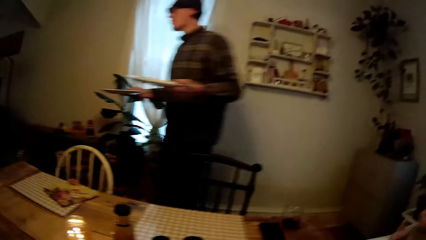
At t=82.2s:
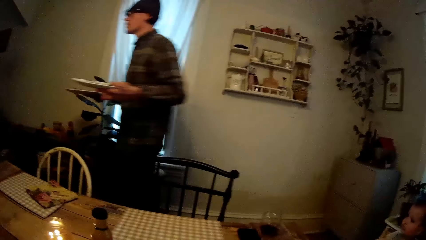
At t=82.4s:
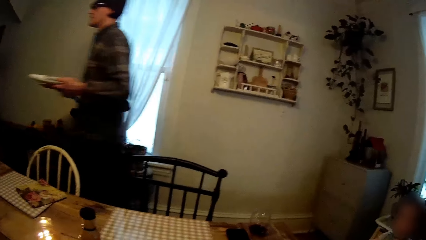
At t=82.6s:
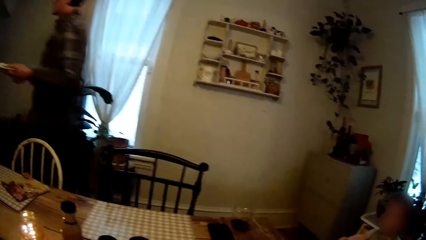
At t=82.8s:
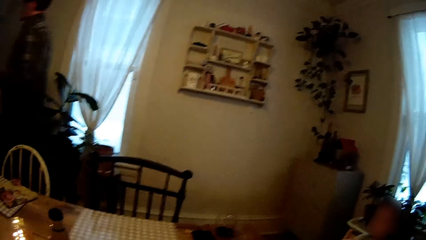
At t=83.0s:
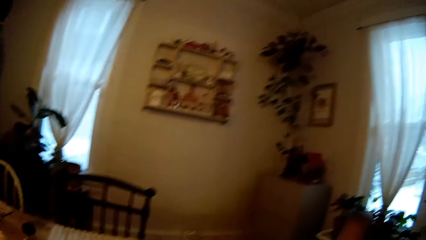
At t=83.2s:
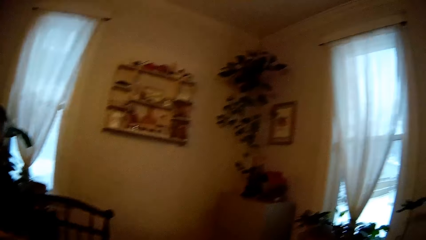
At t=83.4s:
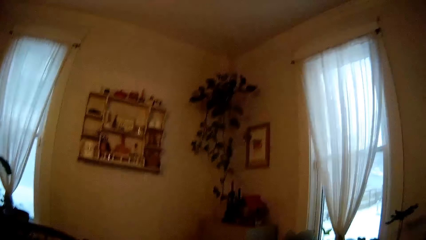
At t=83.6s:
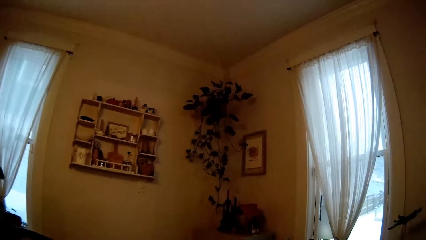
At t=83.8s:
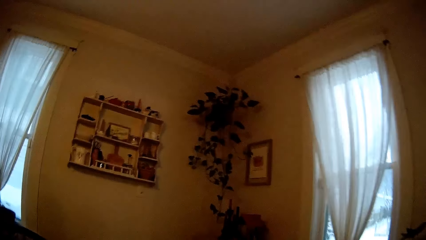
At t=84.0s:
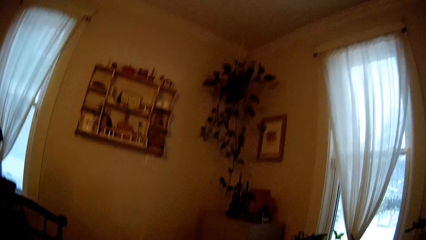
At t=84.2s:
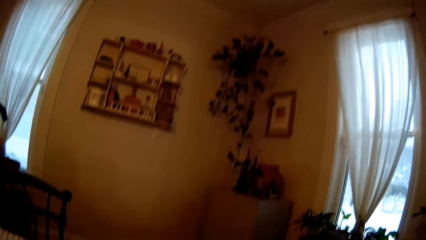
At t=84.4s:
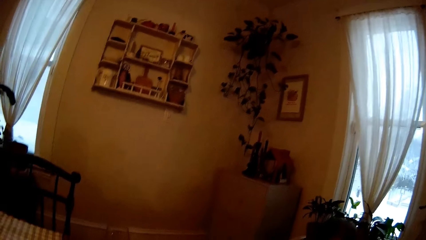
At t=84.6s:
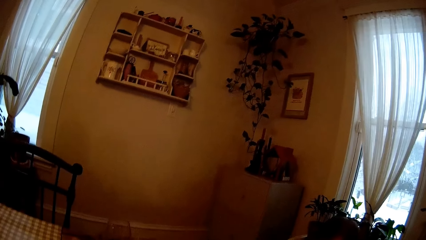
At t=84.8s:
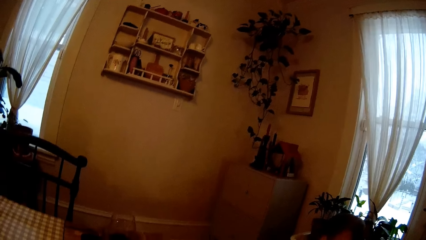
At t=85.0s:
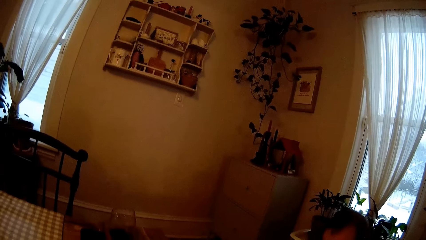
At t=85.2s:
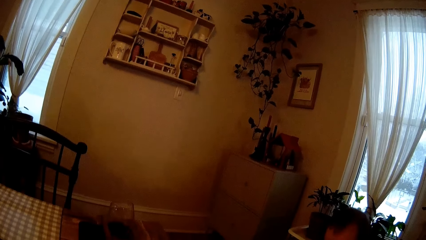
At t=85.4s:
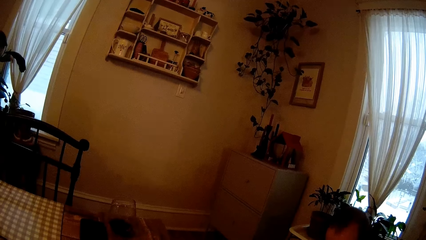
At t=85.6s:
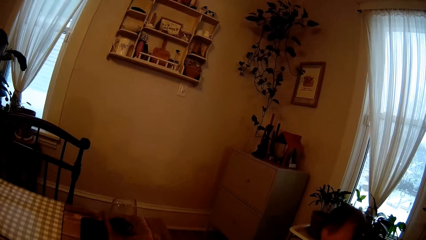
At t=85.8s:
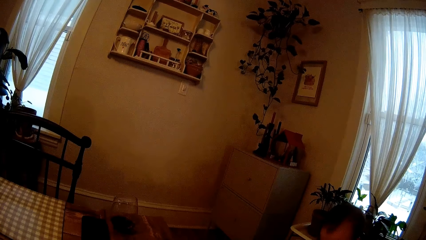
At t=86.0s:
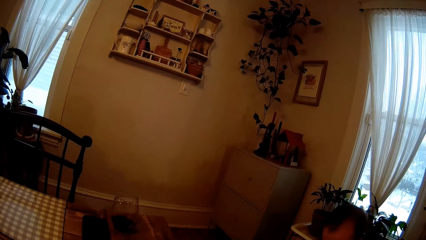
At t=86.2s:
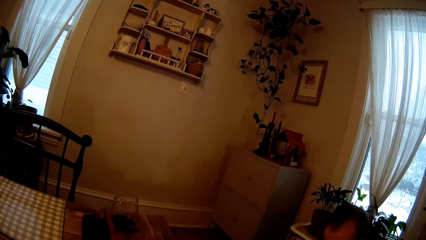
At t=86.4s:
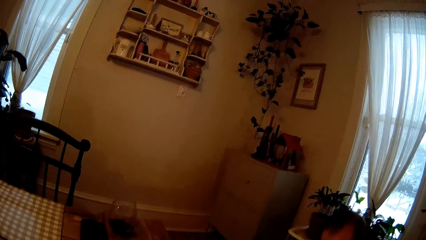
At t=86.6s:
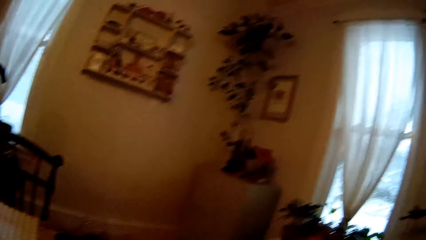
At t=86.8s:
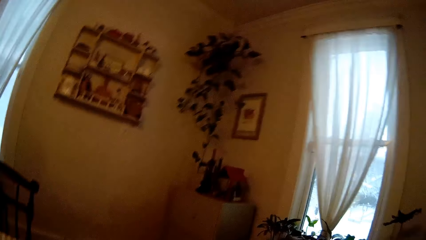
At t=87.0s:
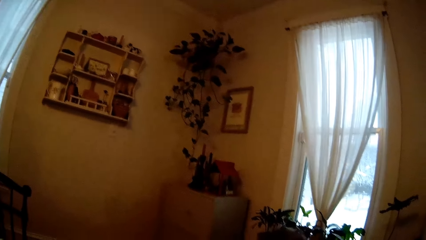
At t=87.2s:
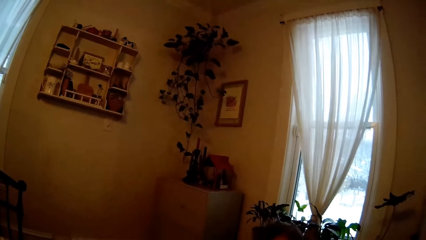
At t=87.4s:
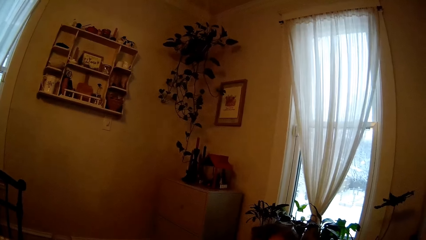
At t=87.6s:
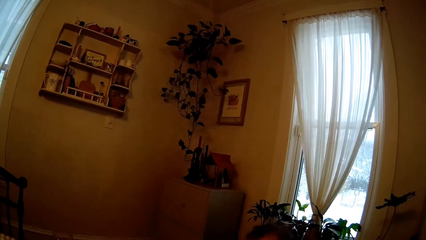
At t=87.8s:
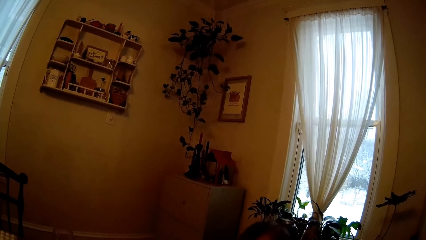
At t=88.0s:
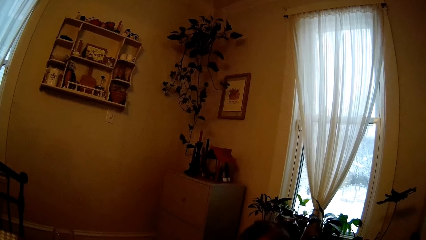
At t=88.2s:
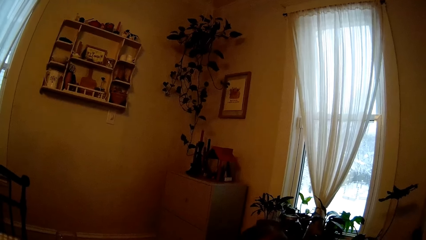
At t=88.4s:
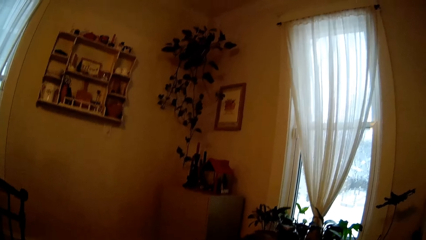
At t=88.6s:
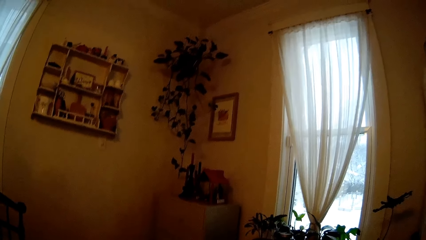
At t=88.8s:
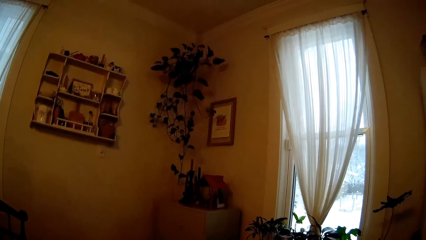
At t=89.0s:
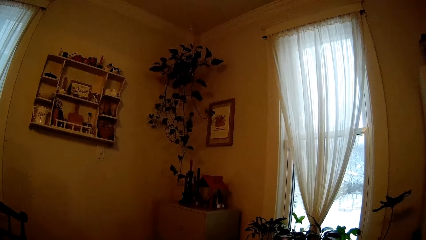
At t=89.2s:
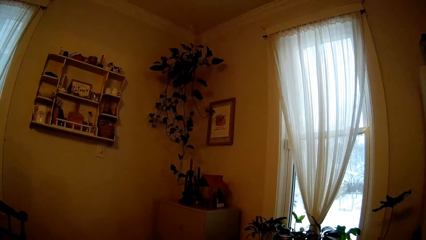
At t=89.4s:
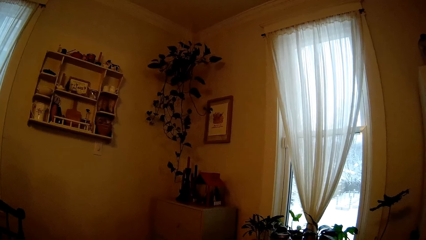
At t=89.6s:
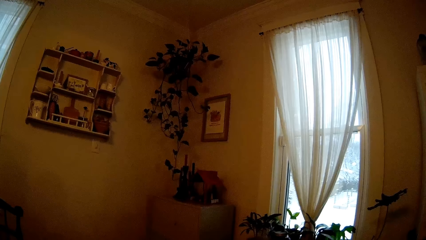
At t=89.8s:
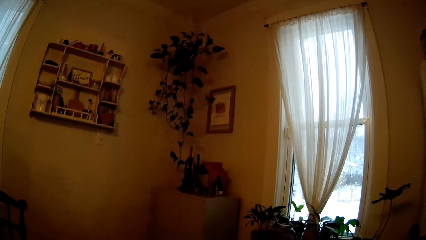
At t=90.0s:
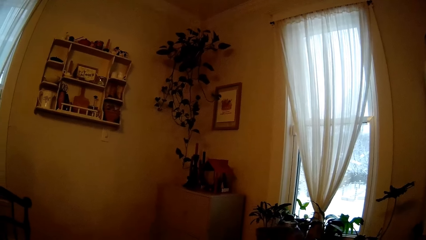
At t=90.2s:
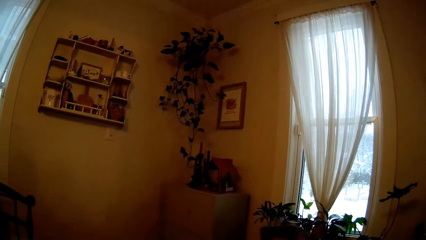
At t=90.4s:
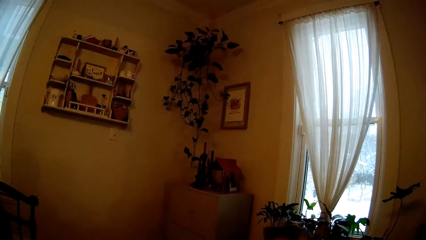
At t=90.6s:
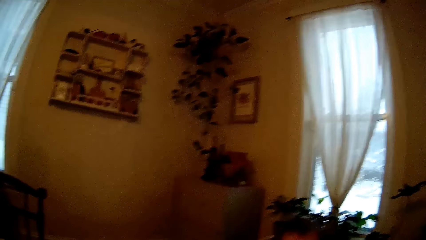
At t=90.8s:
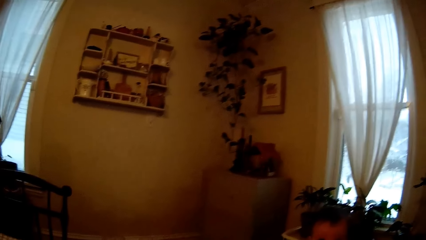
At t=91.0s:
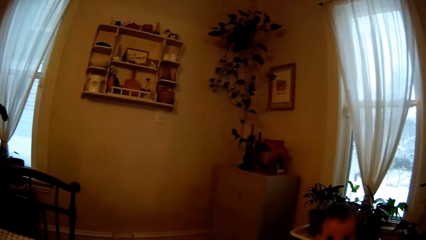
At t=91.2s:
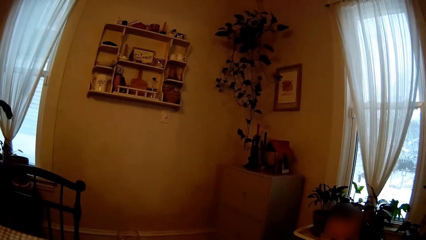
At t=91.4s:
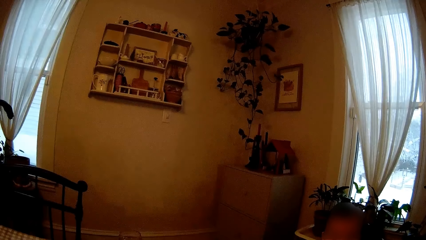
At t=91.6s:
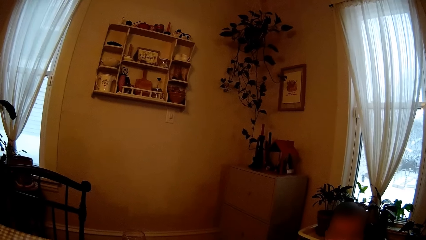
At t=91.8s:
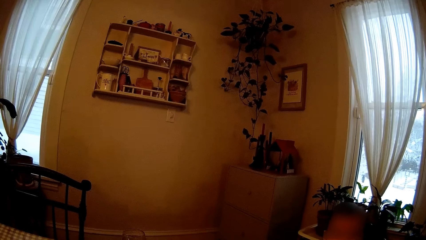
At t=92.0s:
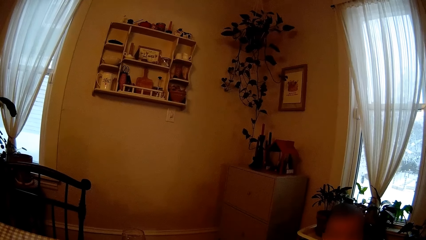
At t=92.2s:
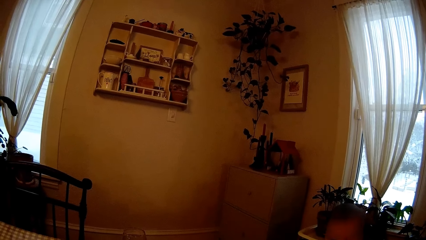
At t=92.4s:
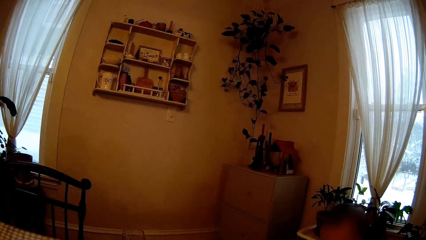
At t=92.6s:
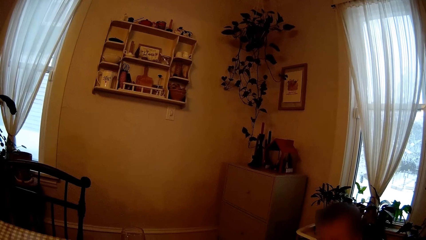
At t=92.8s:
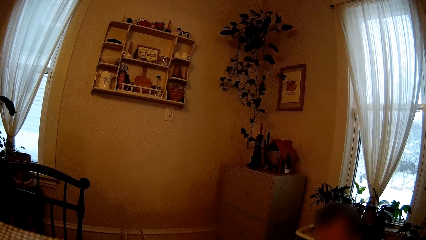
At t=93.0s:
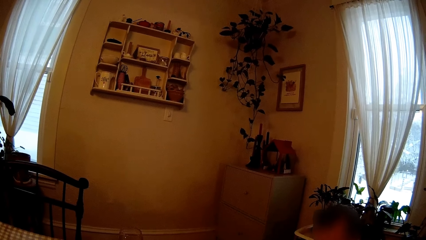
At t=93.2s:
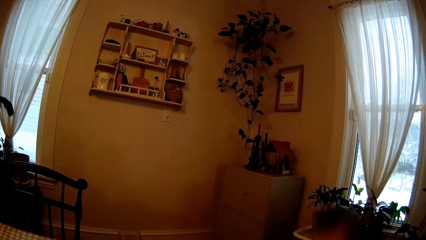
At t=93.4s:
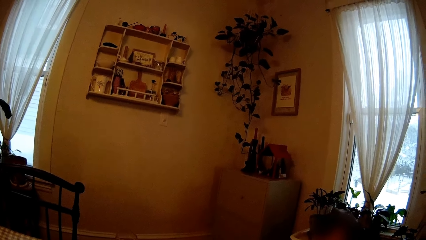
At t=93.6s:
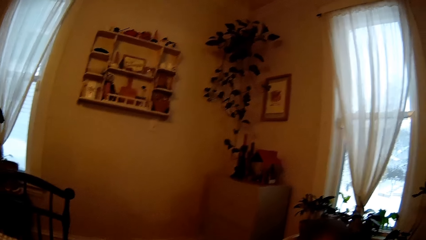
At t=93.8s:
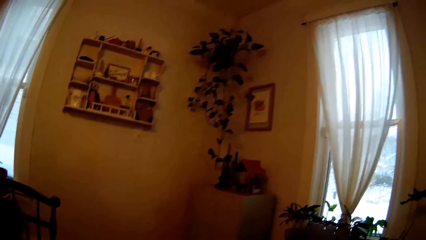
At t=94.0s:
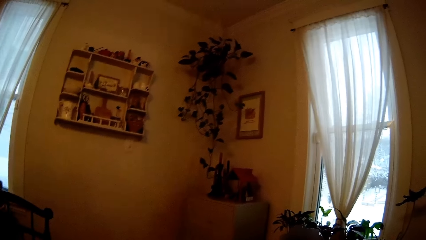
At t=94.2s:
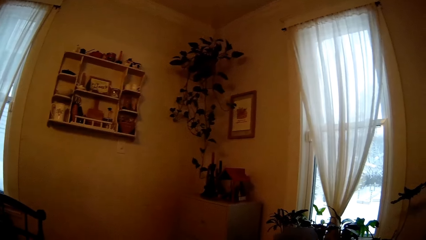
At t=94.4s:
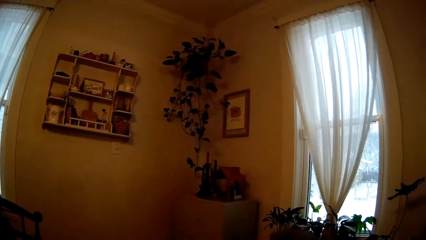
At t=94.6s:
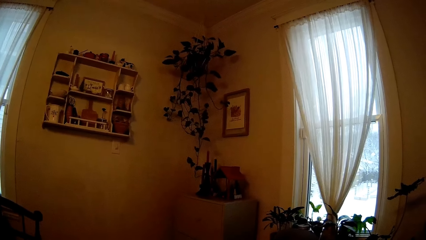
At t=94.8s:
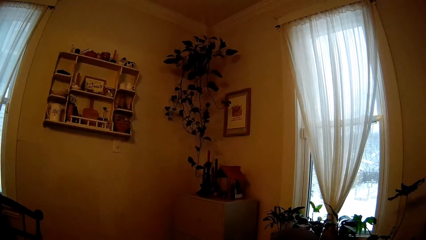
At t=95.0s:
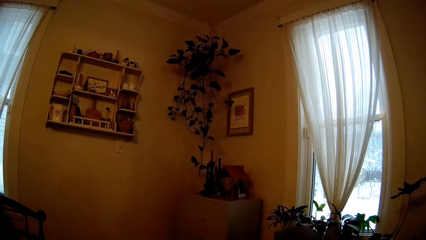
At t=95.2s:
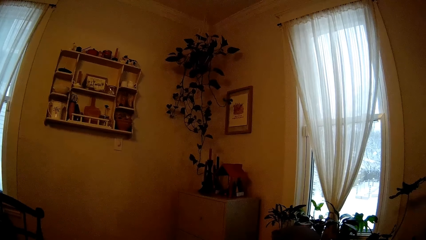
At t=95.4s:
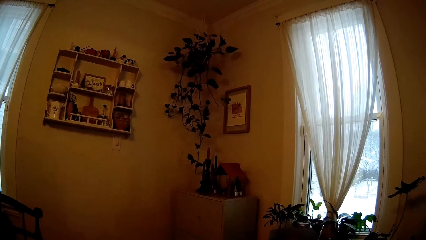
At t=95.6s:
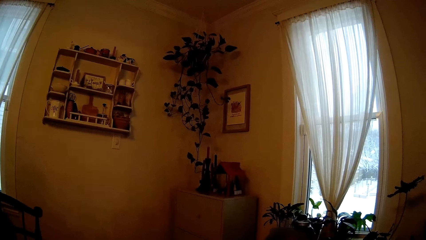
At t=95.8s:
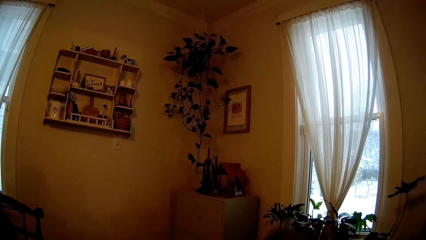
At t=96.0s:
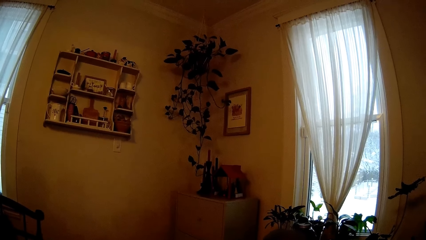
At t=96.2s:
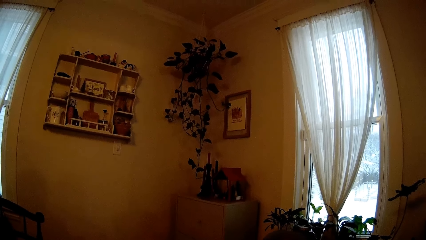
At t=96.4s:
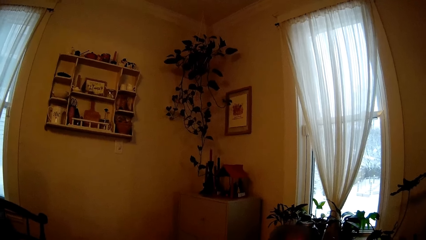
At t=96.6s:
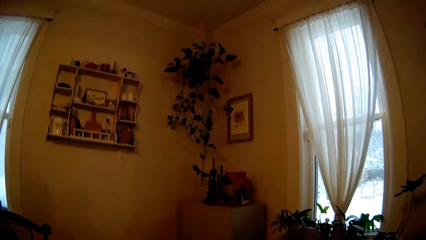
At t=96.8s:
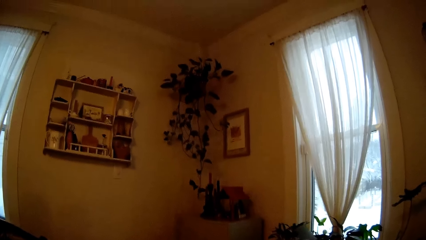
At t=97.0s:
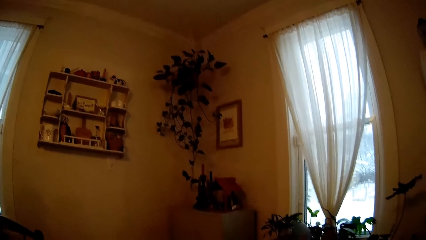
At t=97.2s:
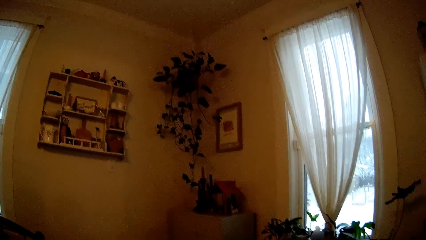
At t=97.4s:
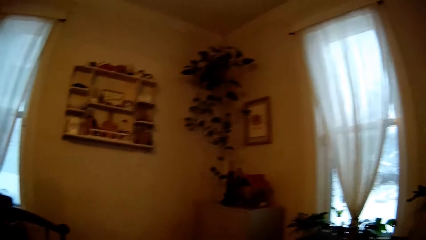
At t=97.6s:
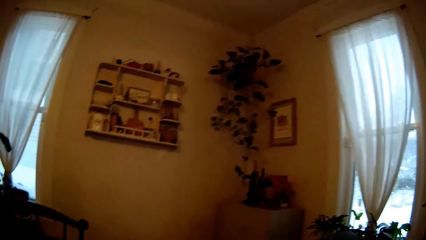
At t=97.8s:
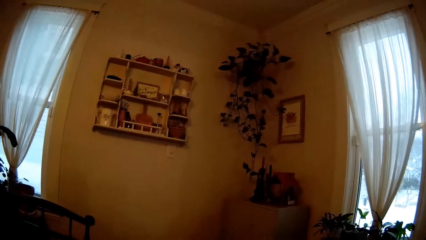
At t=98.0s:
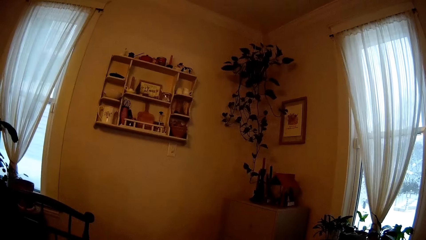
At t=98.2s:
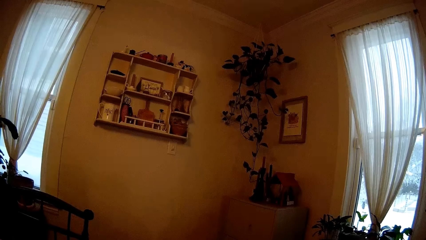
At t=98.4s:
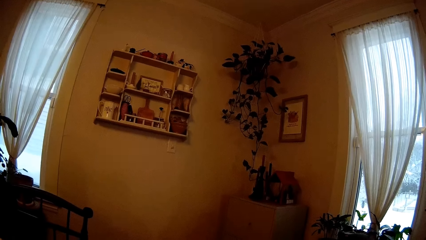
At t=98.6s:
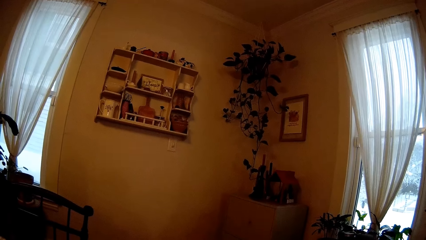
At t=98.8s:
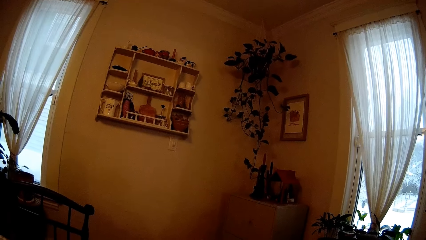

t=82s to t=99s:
The man walks away from the dining table with the plates in his hands. The camera wearer interacts with the baby. They interact with the woman.
